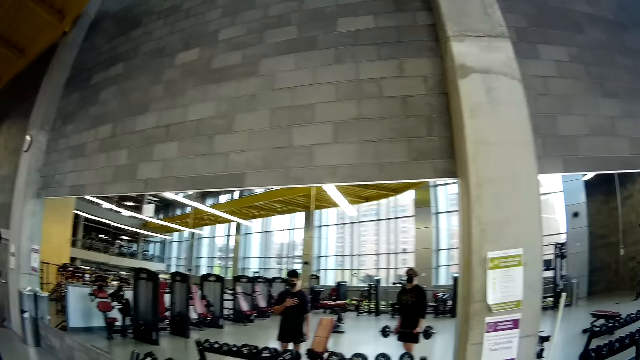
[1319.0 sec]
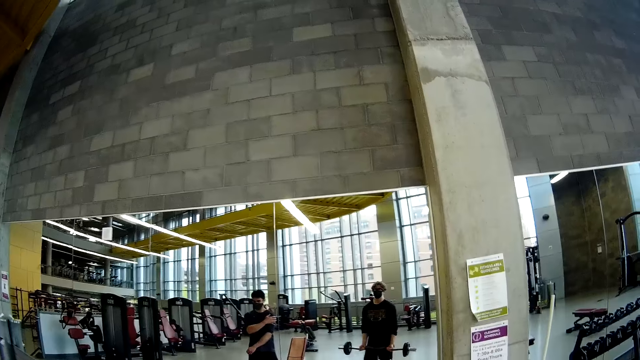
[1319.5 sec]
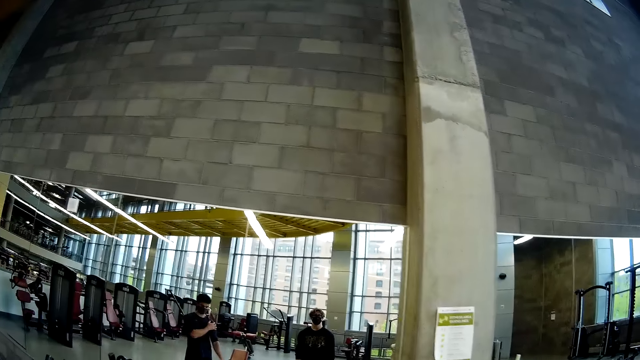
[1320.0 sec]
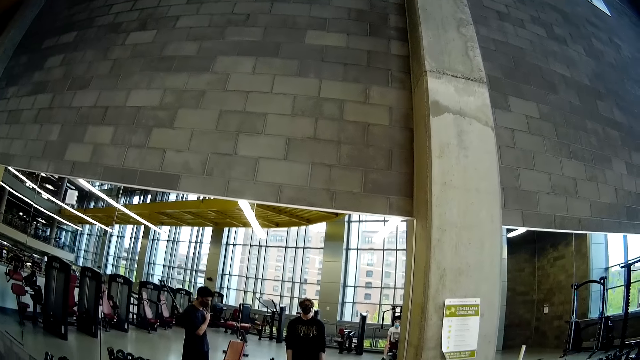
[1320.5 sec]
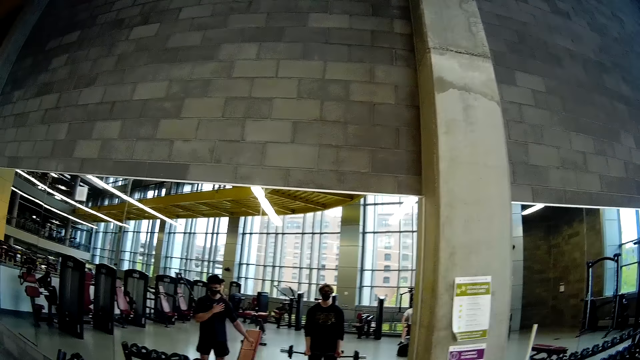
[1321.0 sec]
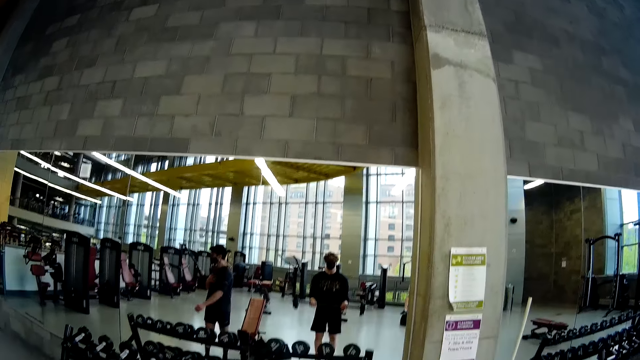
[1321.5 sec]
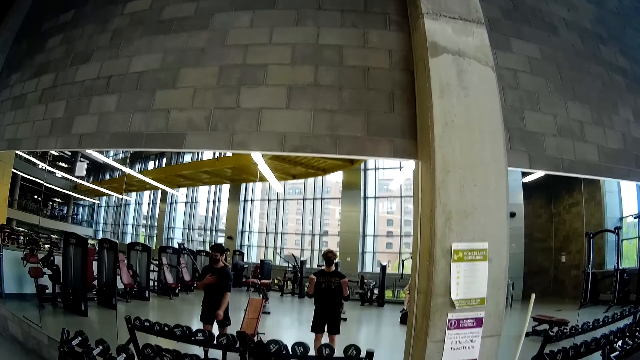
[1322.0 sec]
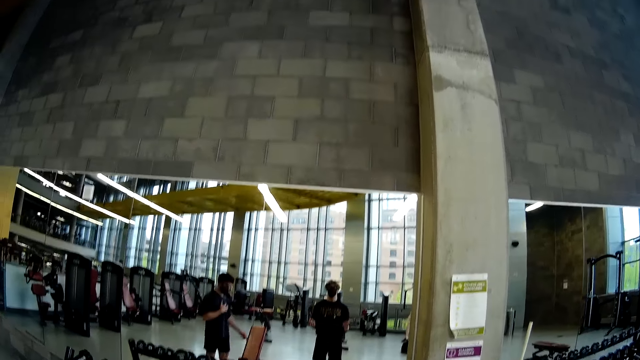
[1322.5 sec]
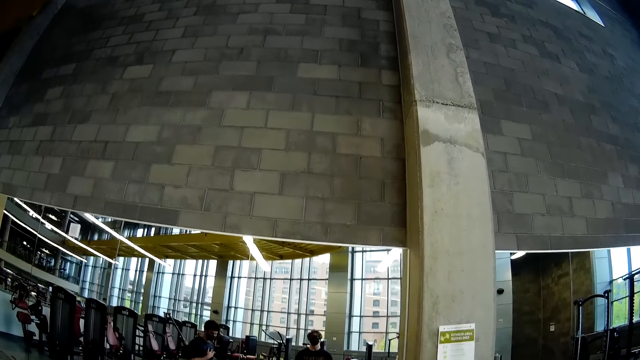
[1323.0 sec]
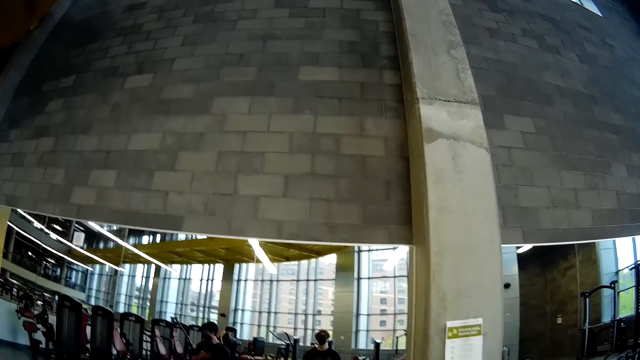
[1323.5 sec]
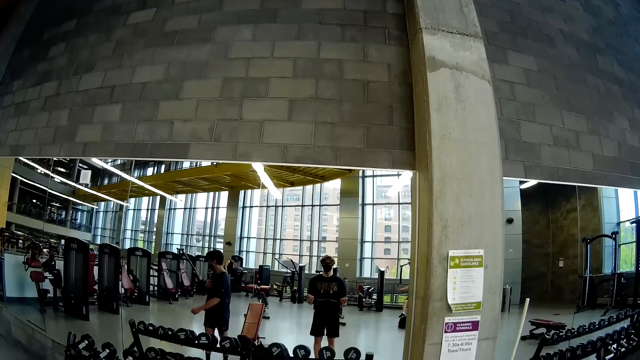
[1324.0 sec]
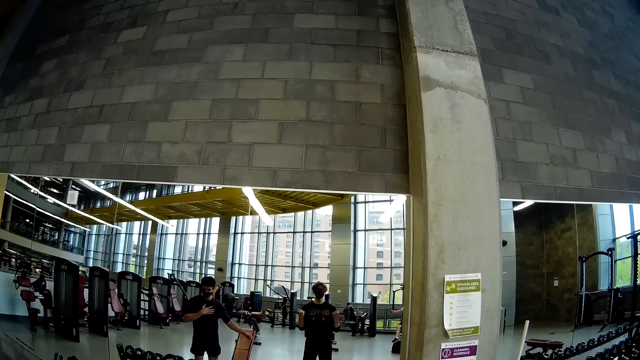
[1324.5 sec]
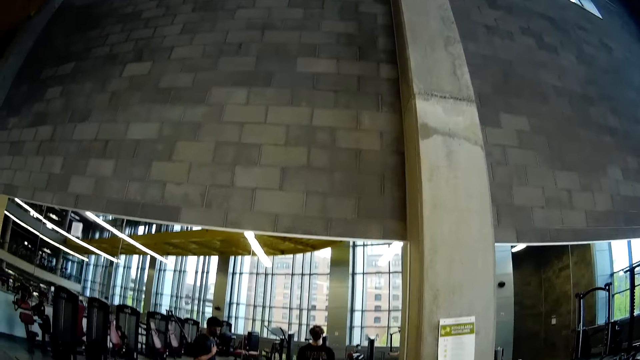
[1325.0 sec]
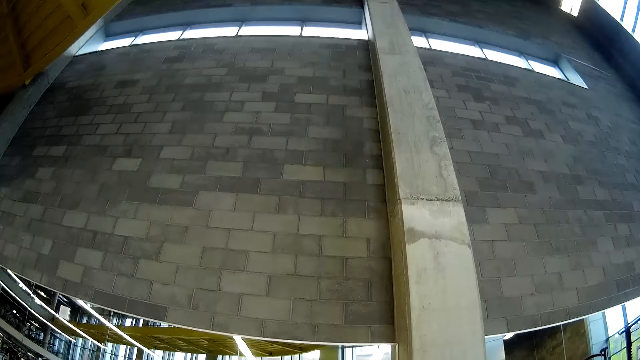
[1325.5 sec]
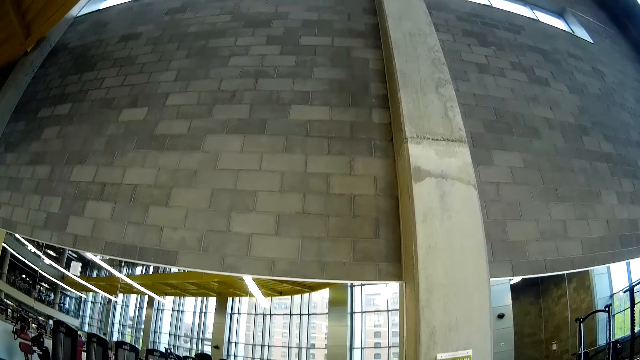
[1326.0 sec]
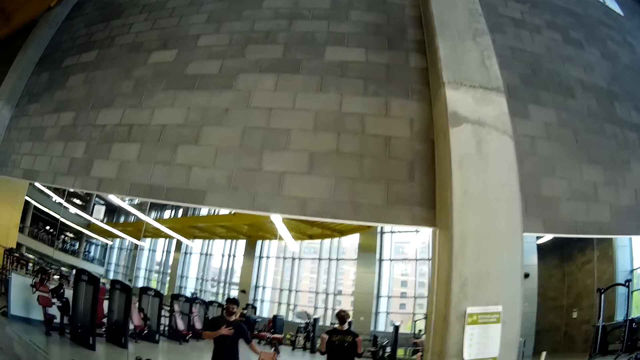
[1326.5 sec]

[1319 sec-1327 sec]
The person swings the hand. The camera wearer exercises with the weight bar in his hands. He lifts the barbell.

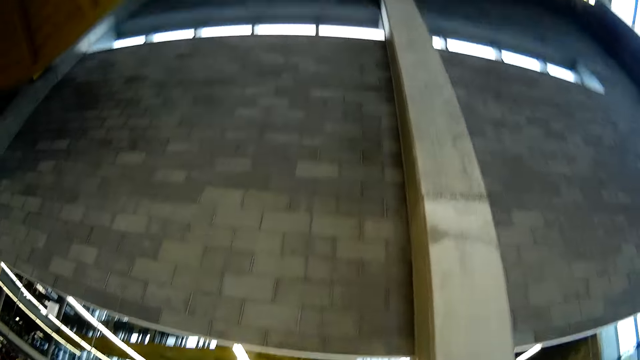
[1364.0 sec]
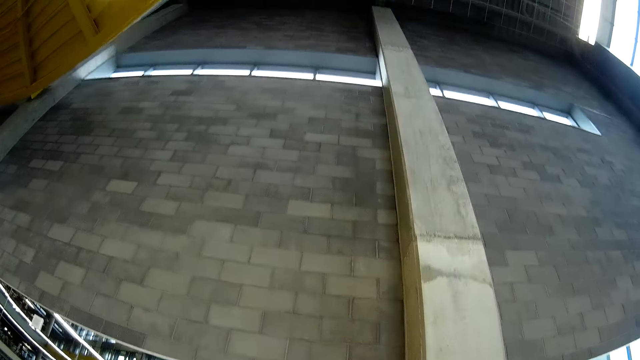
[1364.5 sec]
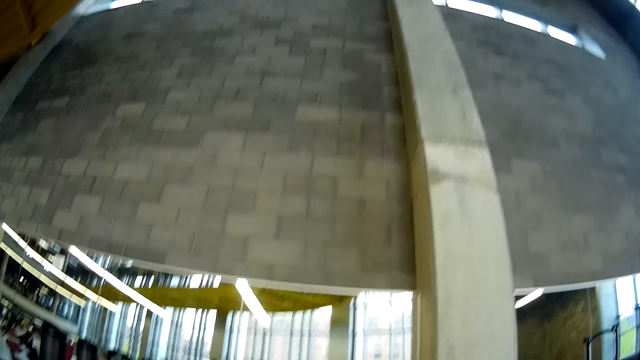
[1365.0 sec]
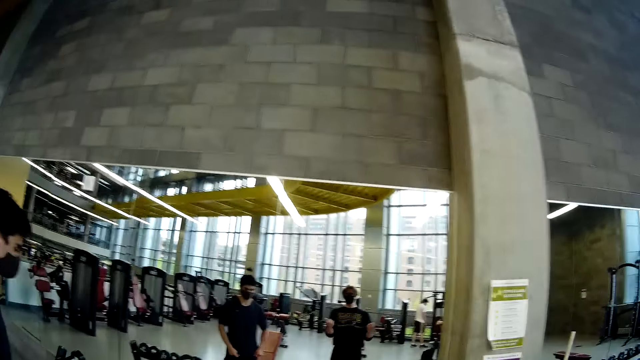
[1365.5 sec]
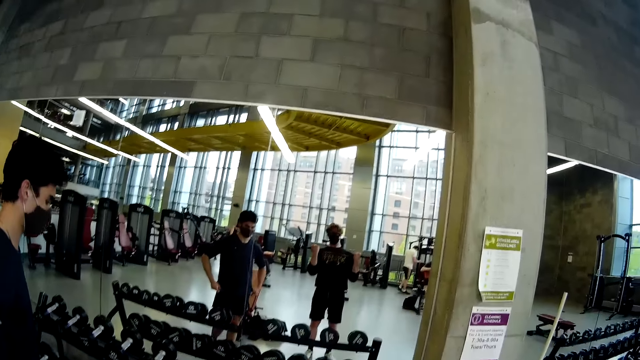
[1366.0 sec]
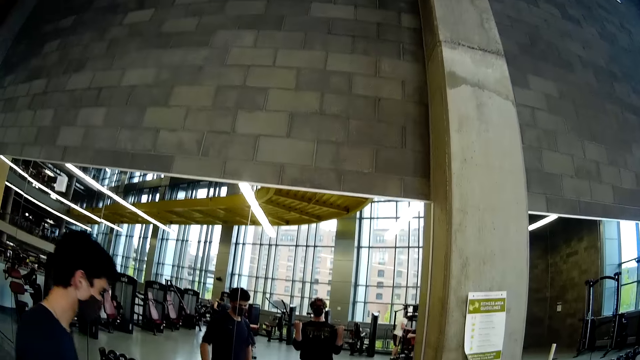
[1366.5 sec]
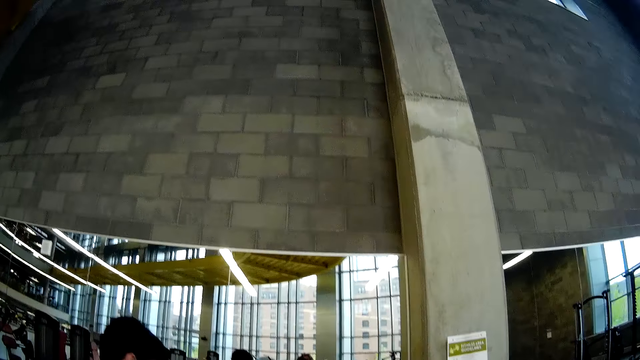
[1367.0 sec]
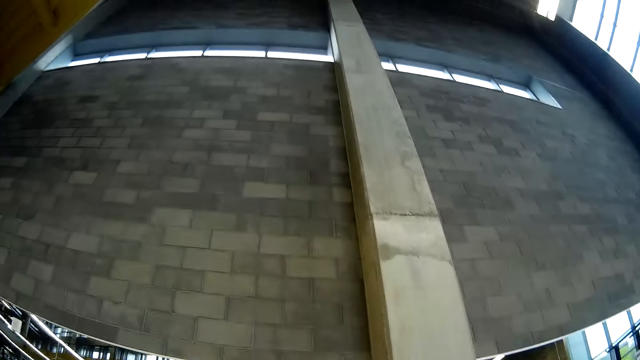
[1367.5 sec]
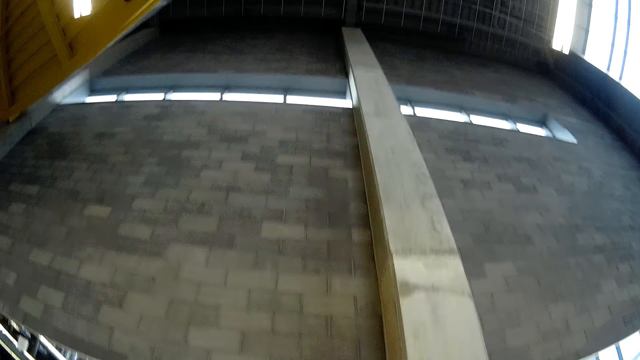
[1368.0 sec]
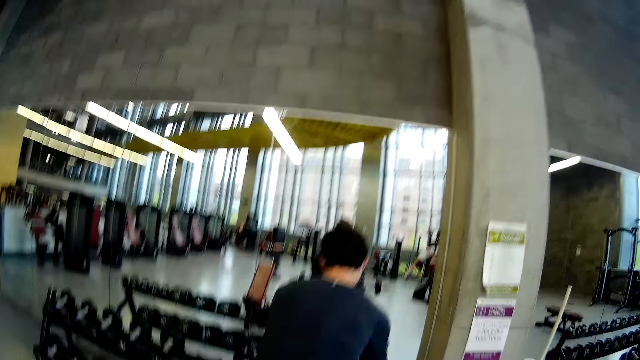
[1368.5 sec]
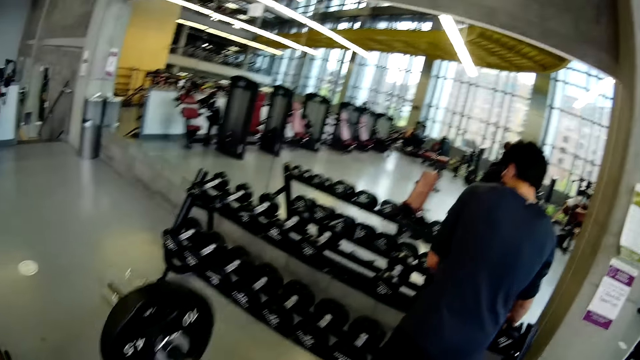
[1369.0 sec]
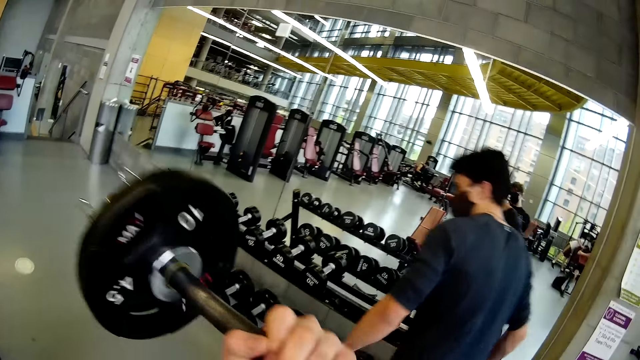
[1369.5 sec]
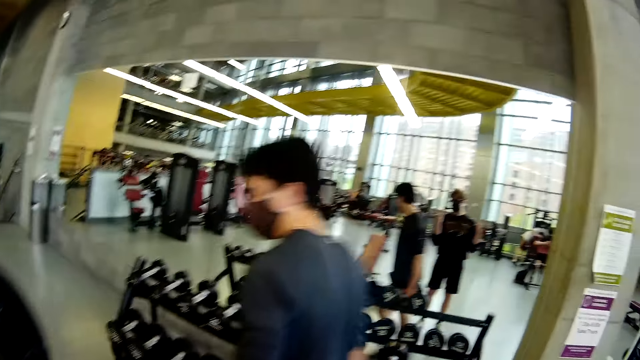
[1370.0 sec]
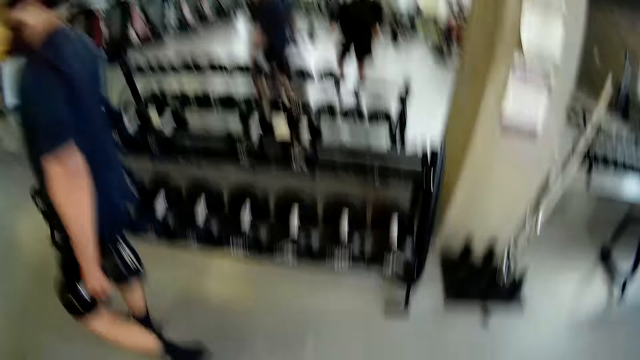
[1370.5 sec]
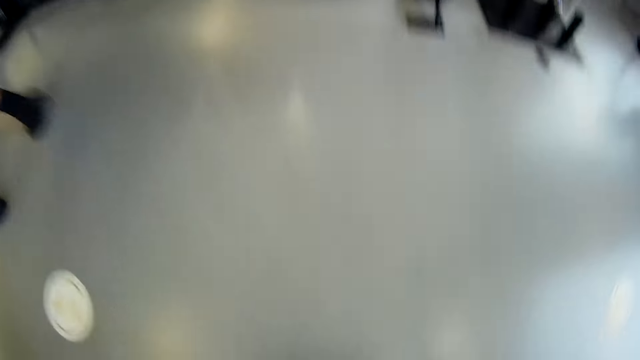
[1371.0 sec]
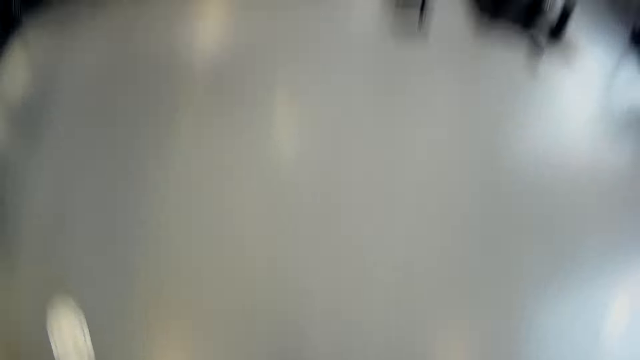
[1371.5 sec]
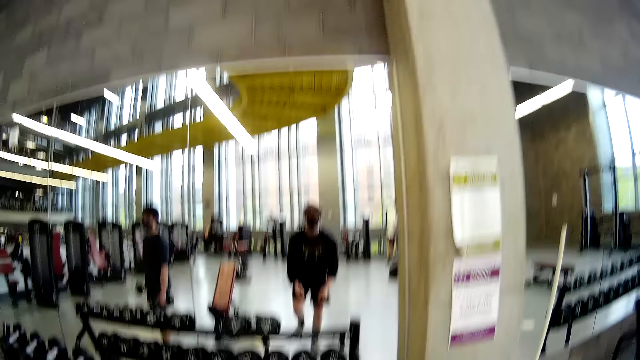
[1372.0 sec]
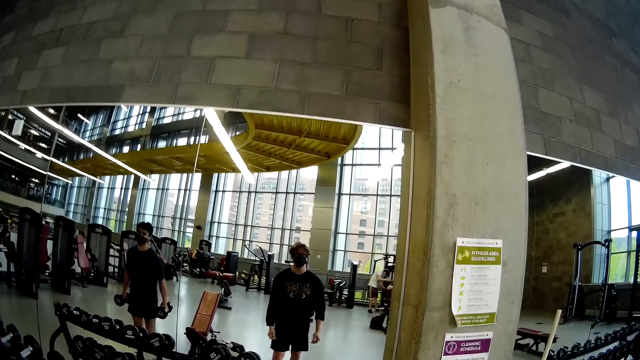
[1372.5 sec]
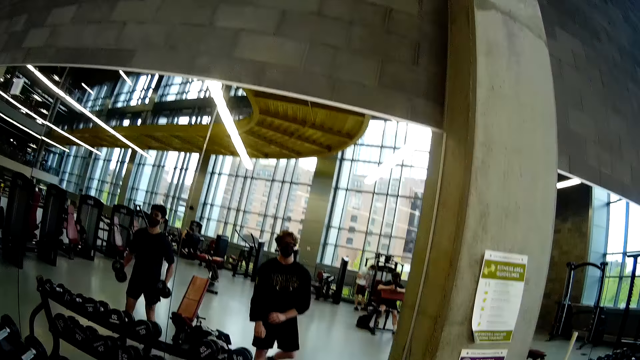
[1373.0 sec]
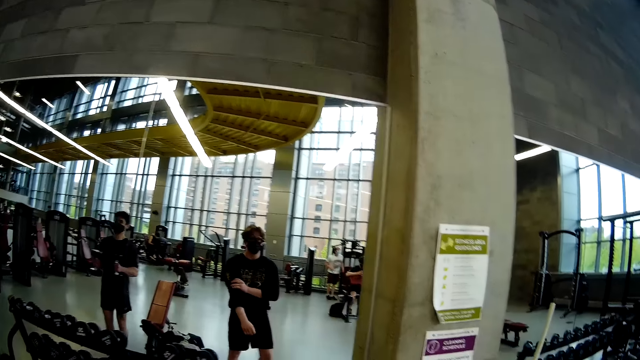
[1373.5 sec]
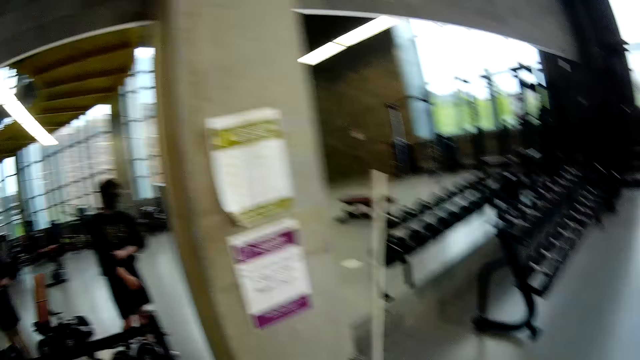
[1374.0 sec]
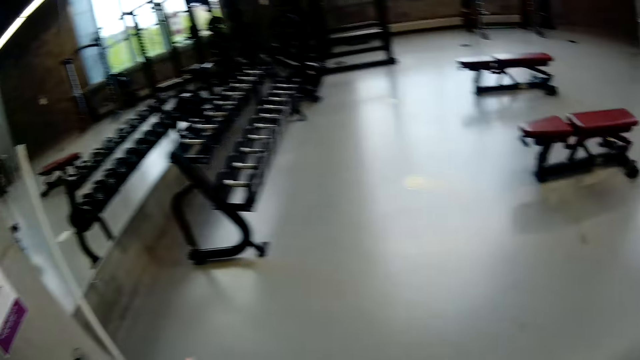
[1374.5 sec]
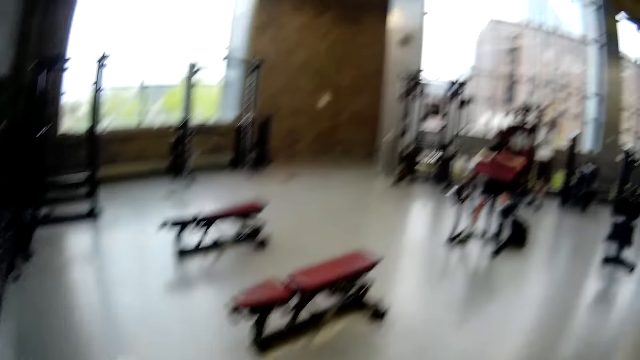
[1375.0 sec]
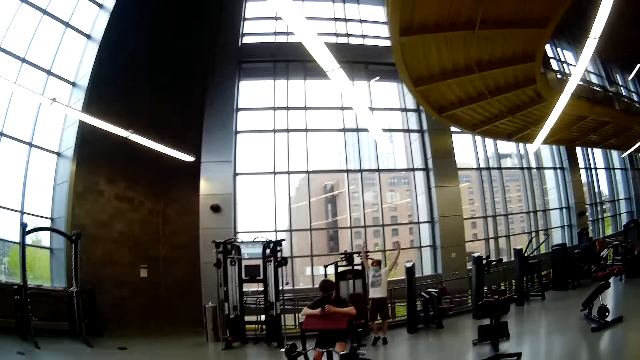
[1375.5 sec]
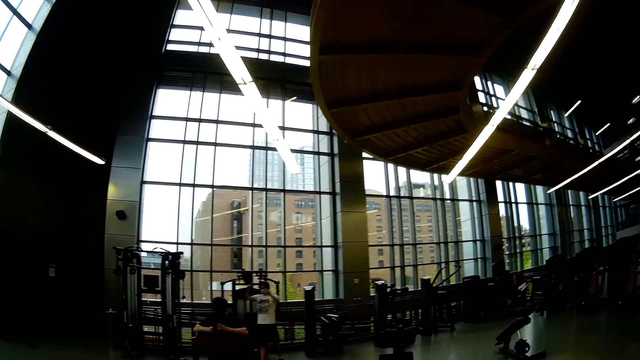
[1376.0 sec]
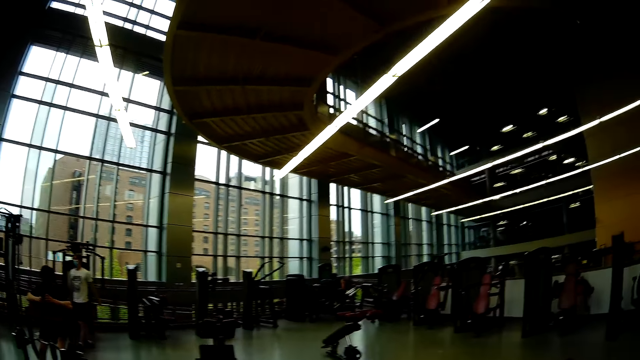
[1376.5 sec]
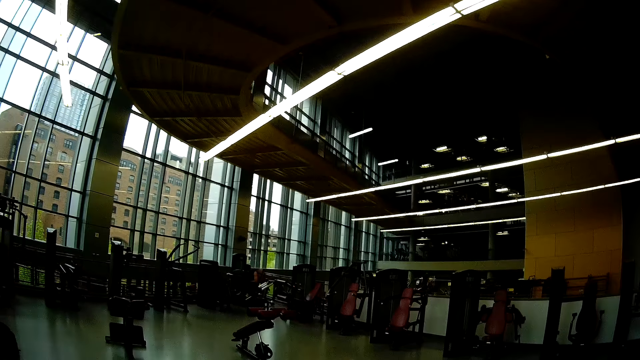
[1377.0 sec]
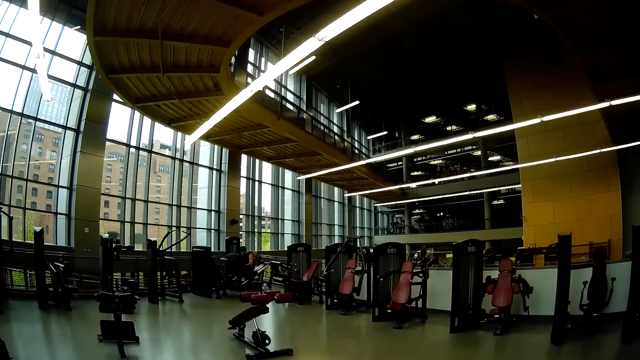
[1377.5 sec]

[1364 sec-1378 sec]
A man walks on the floor. The man takes two dumbbells from a dumbbell rack with both hands. The man walks on the floor. The camera wearer drops the barbell in both hands on the floor. They stand on the floor. The man lifts the two dumbbells with both hands in a gym. The camera wearer walks on the floor.
